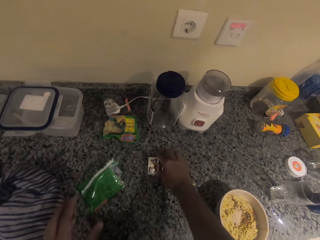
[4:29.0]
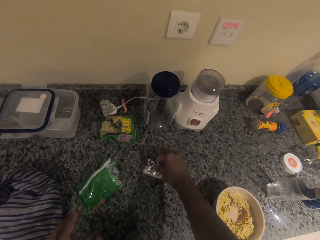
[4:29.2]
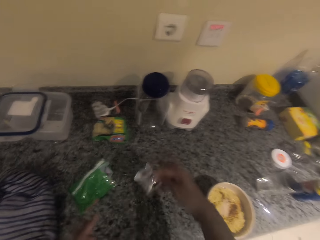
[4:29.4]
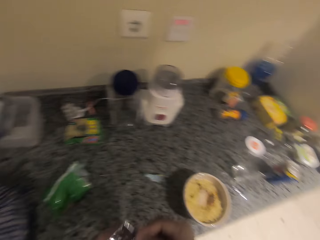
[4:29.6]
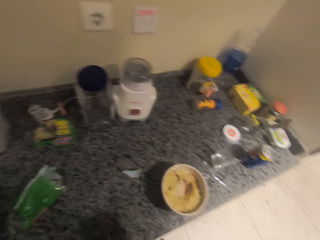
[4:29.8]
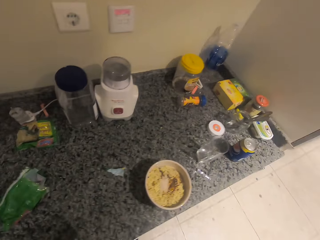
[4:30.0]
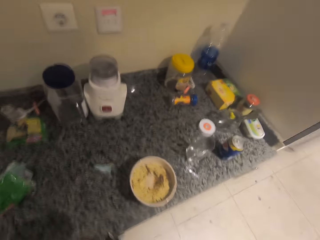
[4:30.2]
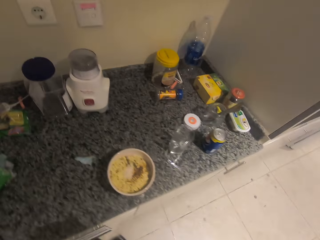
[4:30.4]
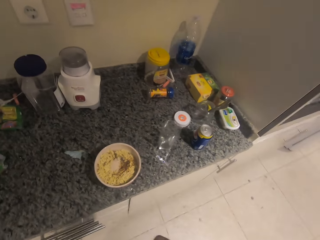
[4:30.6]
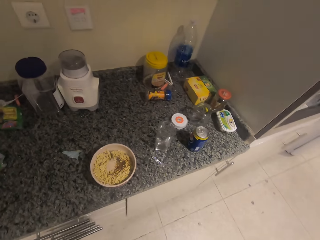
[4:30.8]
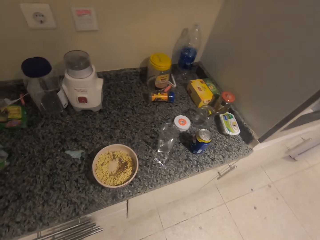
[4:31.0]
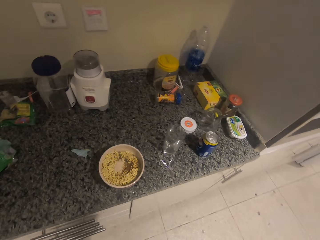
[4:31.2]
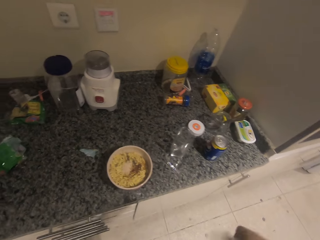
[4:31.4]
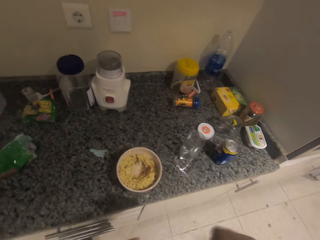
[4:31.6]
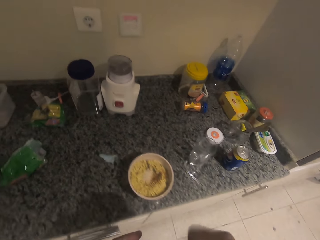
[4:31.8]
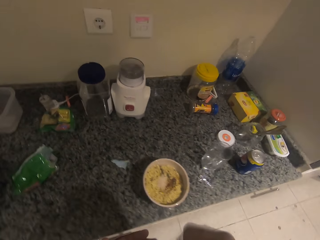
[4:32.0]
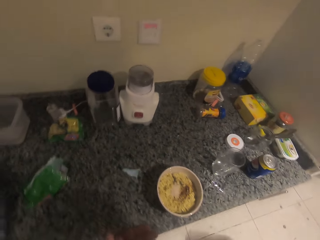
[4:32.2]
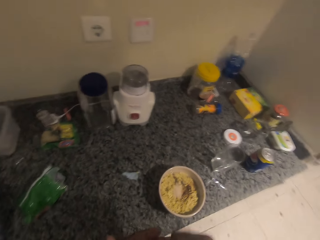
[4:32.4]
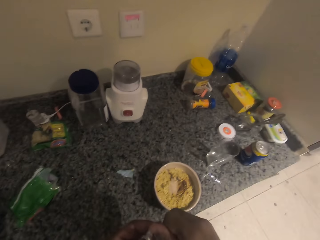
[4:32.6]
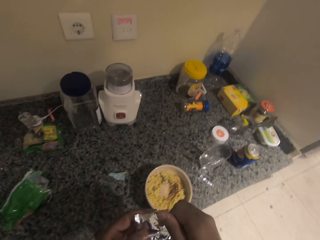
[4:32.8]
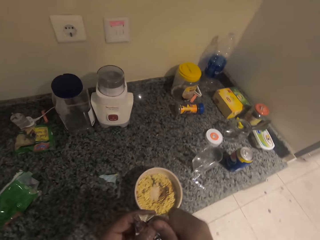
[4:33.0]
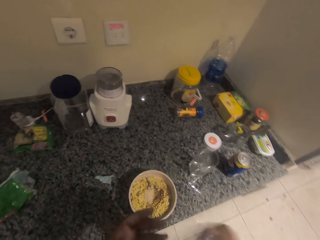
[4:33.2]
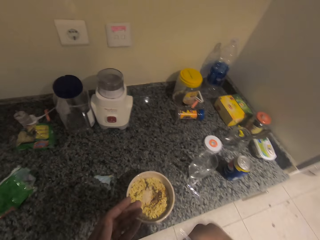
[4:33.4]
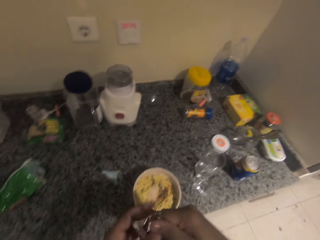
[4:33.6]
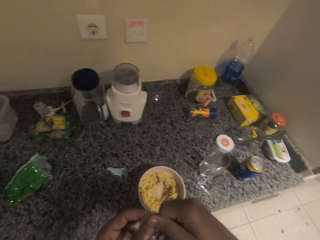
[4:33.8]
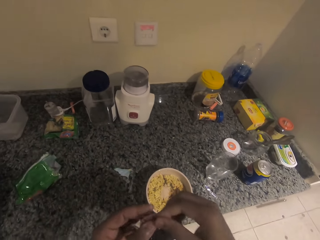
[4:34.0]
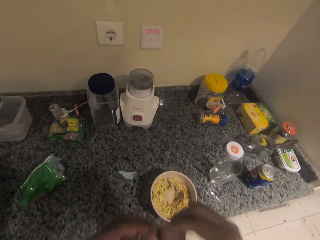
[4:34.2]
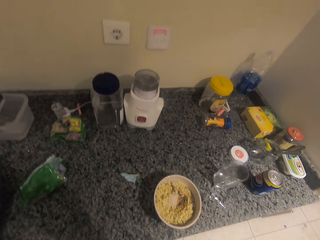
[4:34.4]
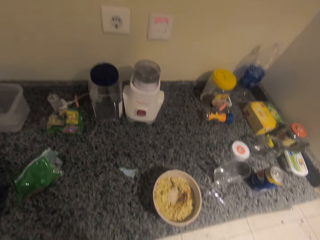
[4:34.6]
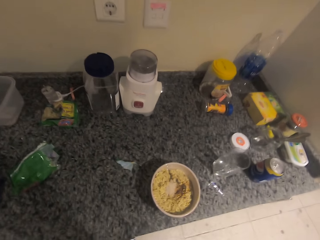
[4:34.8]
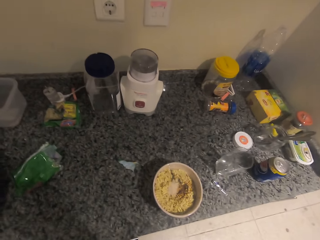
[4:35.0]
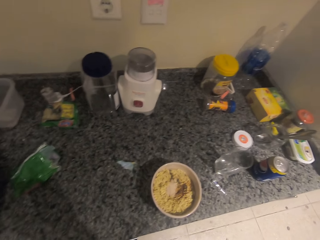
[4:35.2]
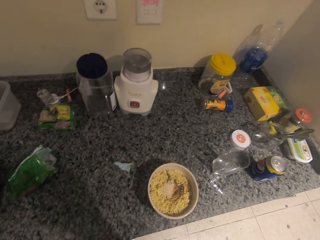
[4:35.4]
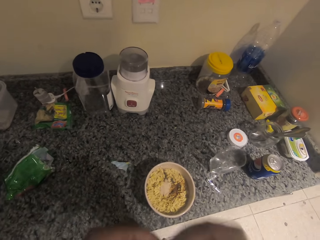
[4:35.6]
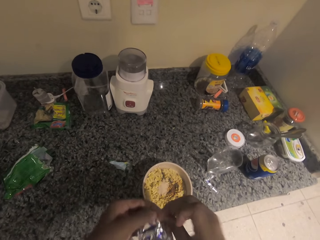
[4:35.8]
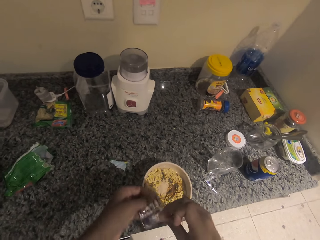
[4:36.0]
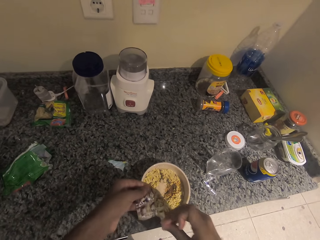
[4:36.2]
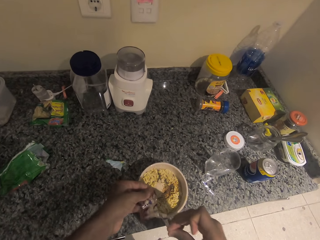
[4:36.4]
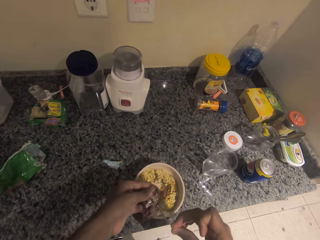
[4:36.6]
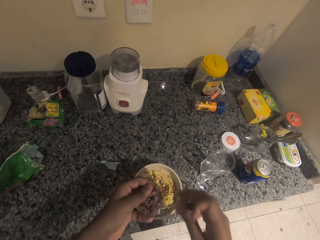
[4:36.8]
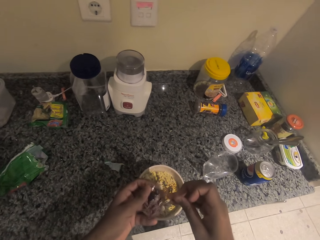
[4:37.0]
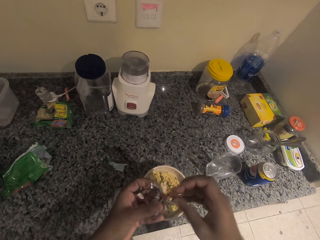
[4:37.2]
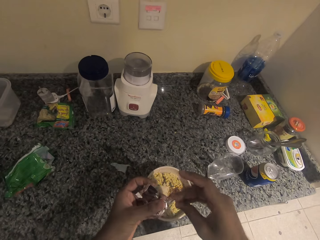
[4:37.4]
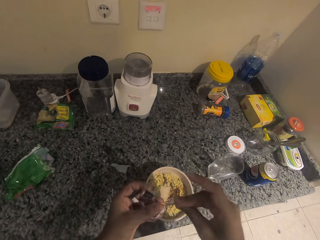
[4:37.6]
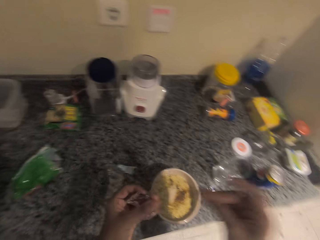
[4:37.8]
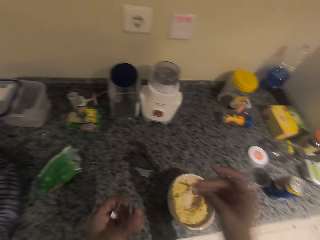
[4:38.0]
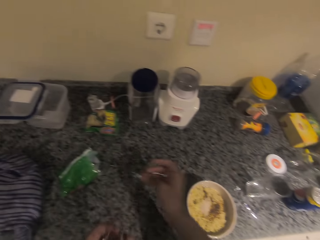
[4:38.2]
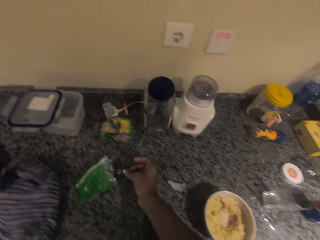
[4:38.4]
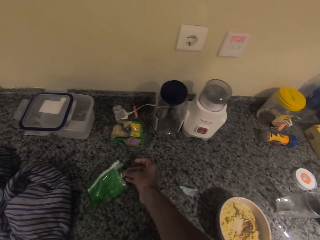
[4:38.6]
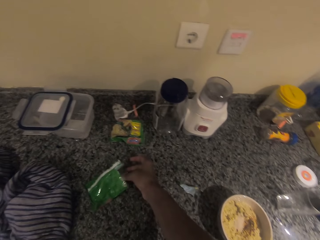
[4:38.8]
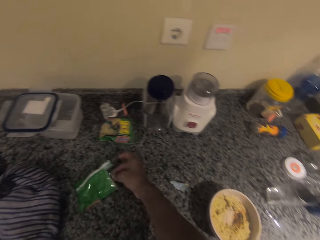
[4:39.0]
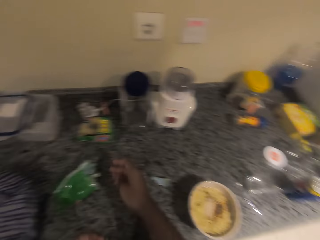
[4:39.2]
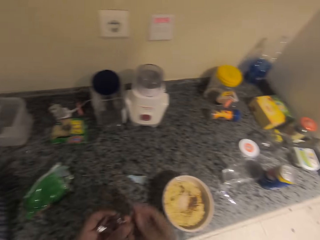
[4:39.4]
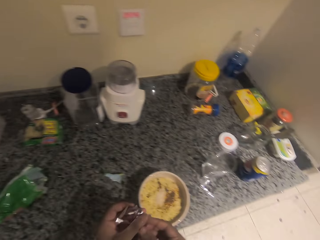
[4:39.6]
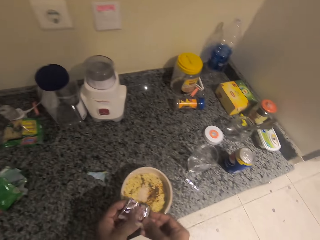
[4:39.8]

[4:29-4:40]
The camera wearer picks up a seasoning packet from the table. They shake the seasoning packet. They open the seasoning packet.

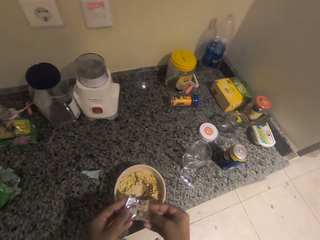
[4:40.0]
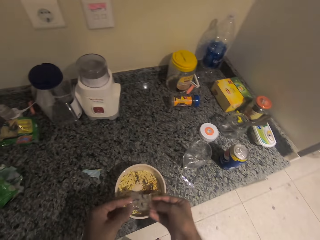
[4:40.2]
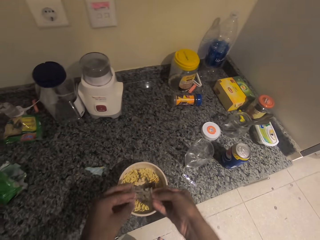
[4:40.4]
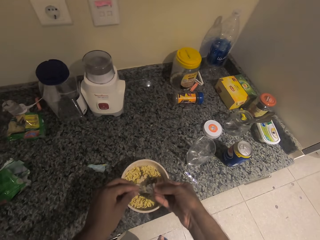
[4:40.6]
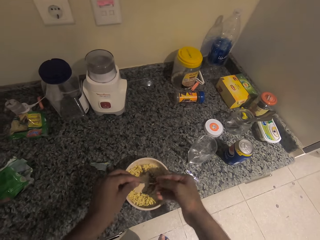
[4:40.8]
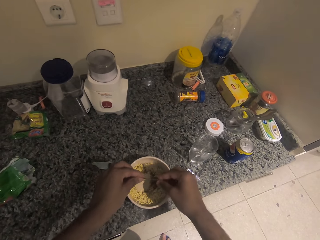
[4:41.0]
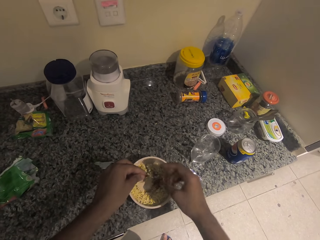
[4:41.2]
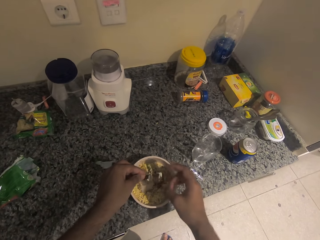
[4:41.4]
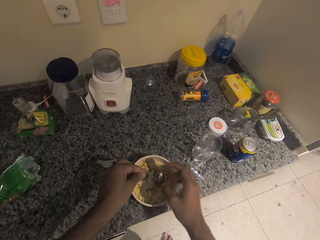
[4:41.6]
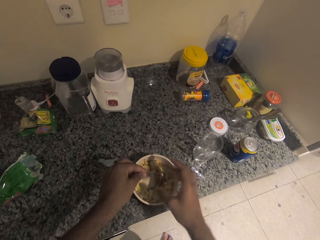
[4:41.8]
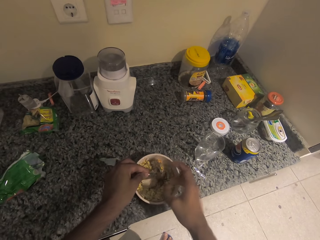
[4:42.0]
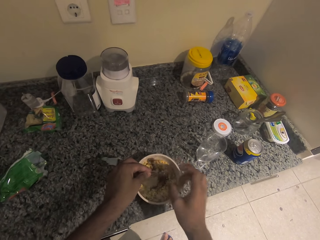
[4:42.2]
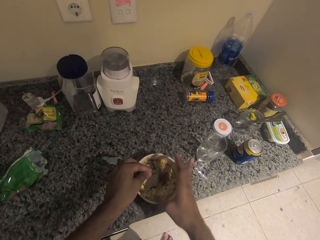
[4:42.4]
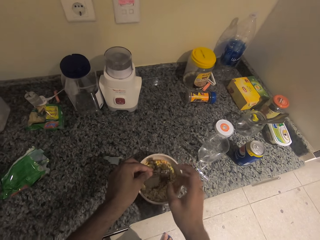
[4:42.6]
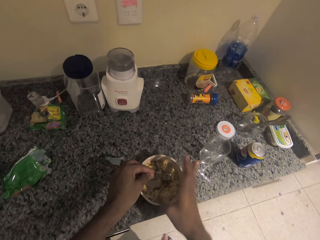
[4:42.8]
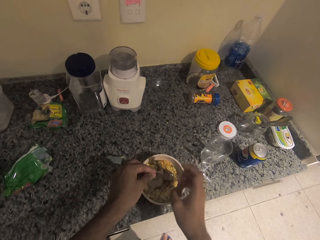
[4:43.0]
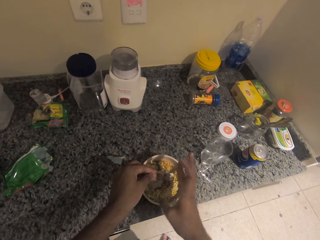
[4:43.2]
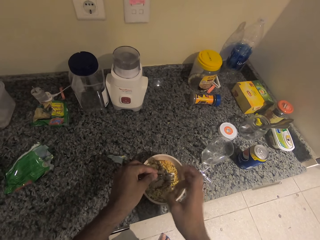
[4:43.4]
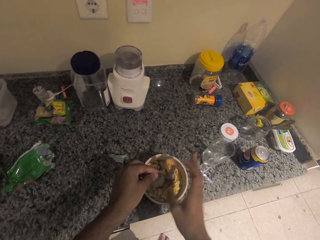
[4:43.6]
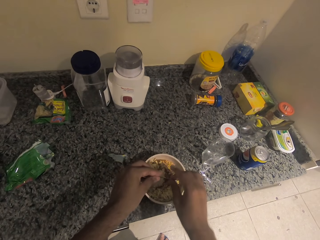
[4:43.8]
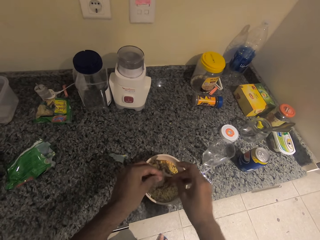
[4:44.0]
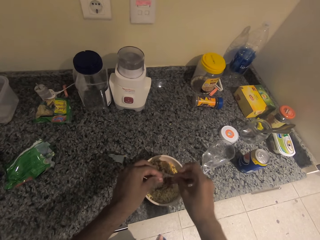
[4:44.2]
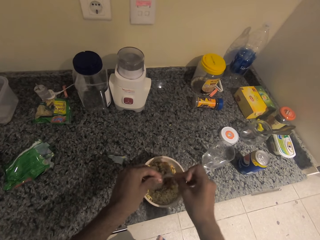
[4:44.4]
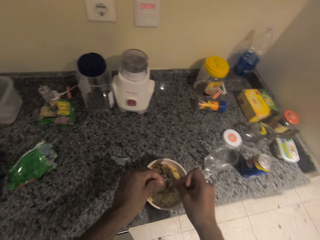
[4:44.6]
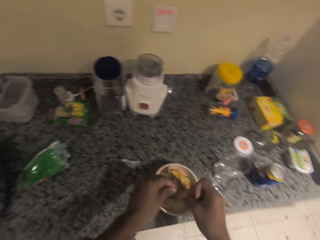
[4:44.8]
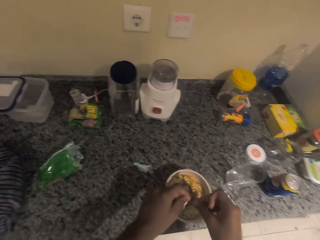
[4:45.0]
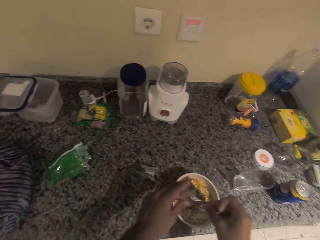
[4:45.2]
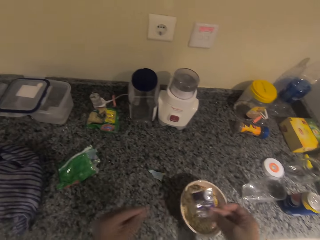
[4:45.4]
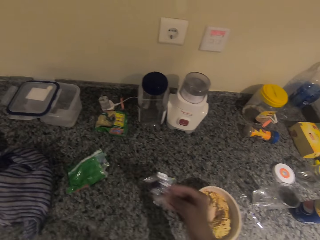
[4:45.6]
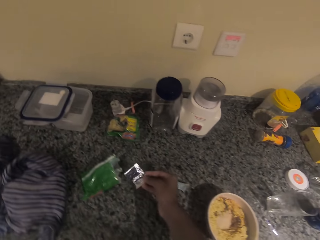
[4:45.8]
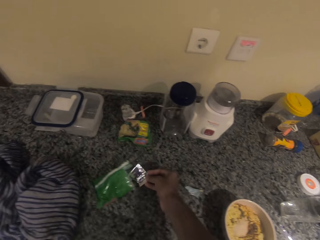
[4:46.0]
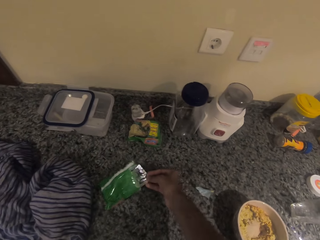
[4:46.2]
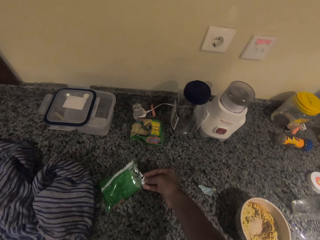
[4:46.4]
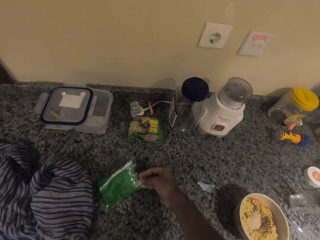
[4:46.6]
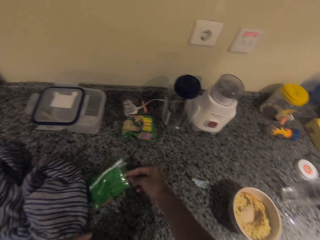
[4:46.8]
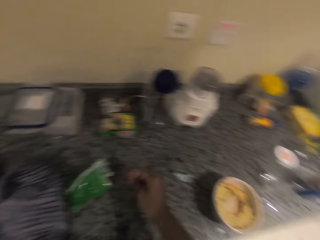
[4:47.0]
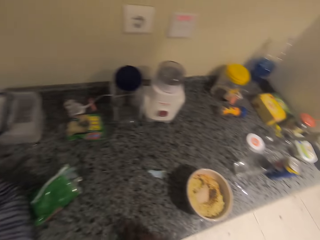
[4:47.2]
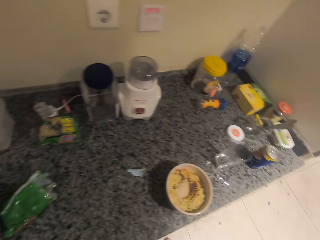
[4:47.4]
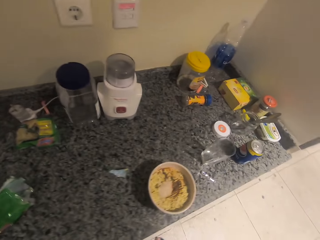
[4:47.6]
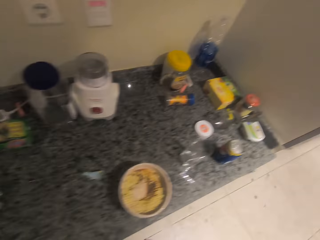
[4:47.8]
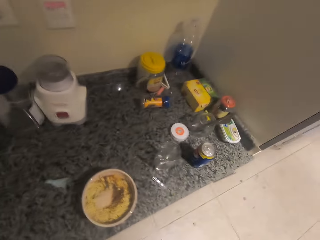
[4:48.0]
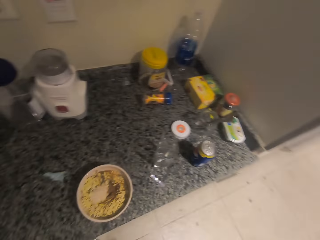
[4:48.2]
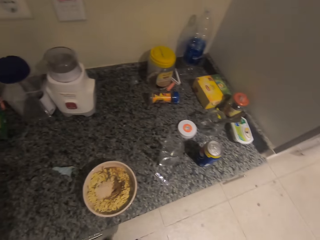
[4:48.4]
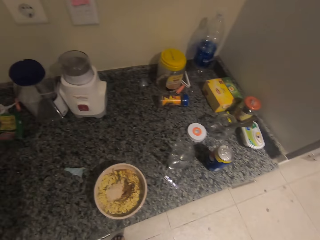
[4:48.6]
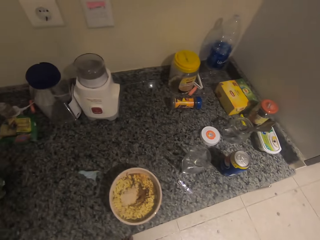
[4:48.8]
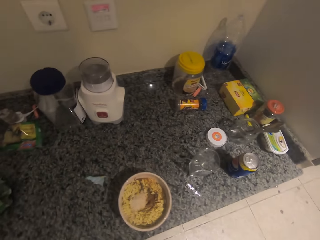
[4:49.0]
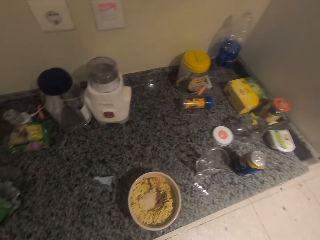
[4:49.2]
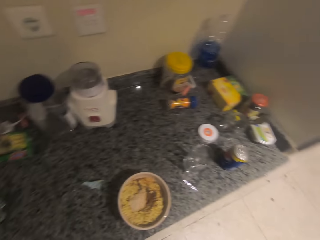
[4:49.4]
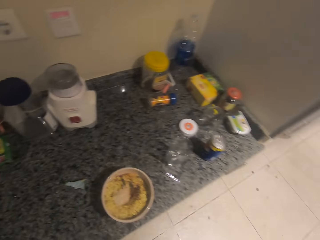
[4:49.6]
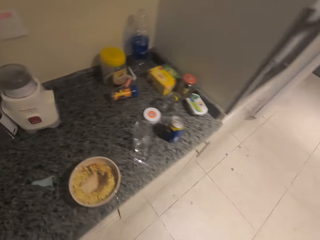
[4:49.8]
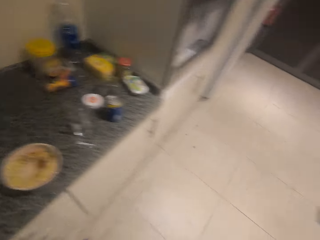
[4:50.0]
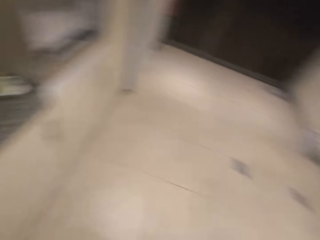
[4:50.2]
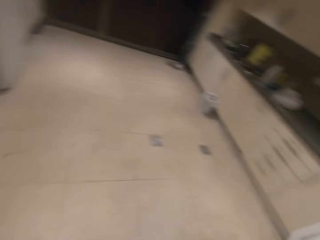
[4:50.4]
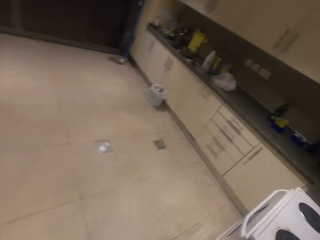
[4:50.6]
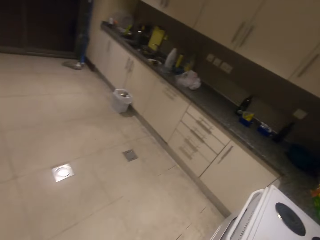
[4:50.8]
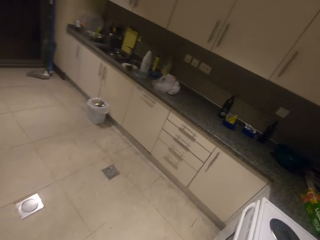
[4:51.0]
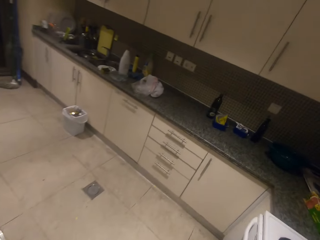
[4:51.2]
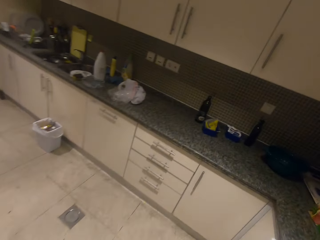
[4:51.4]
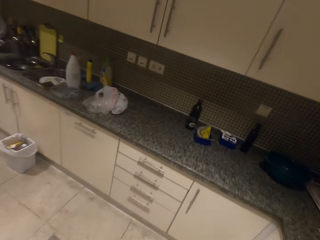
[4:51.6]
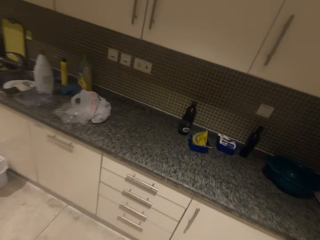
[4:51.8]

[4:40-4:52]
The camera wearer pours the noodle seasoning in the bowl with noodles. They put something in the noodles. They put the polythene on the table.
